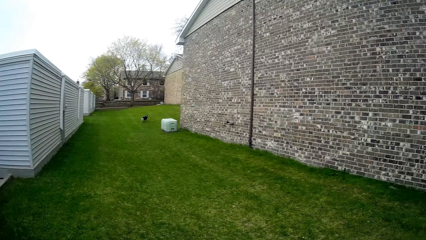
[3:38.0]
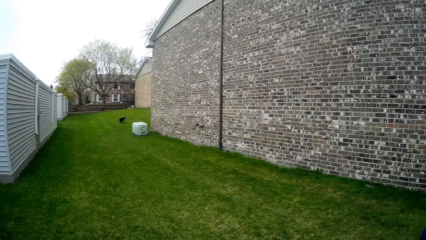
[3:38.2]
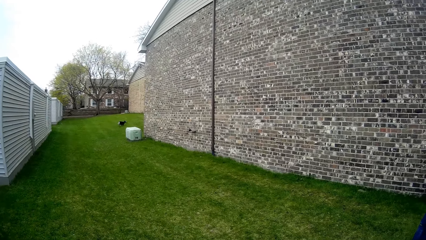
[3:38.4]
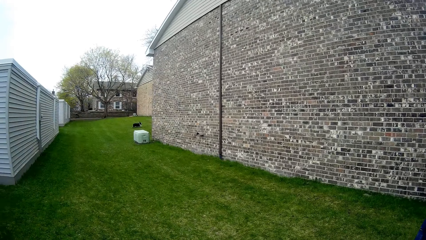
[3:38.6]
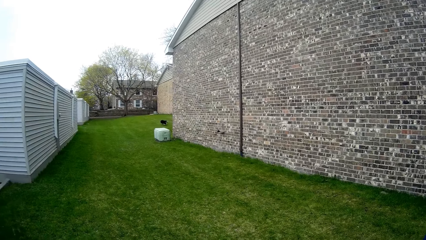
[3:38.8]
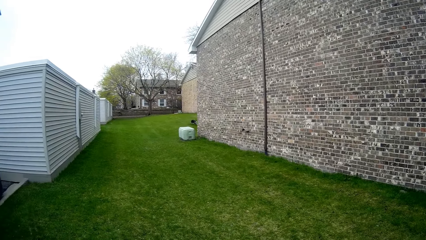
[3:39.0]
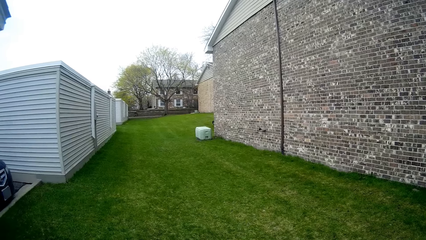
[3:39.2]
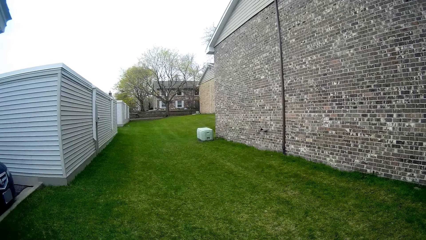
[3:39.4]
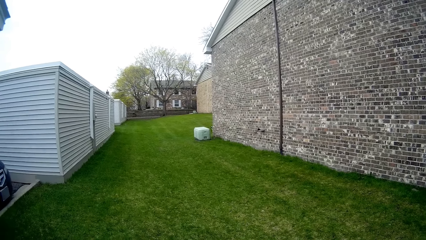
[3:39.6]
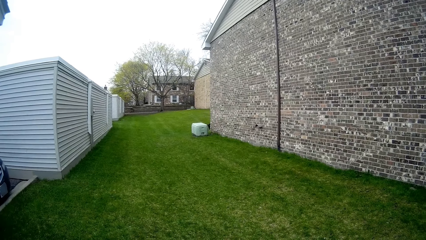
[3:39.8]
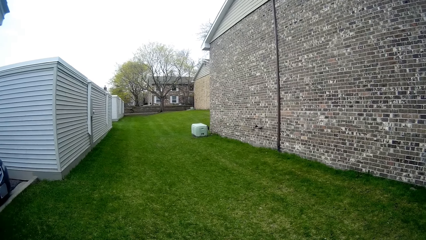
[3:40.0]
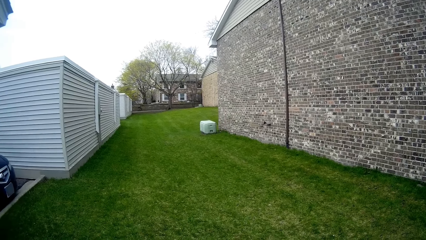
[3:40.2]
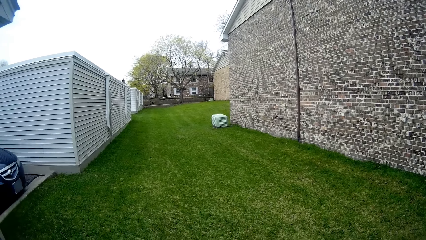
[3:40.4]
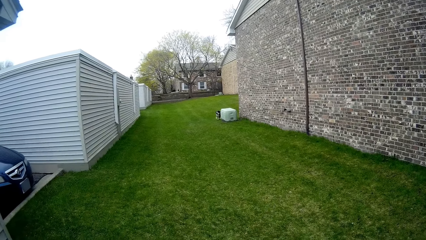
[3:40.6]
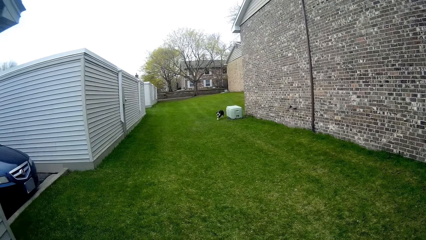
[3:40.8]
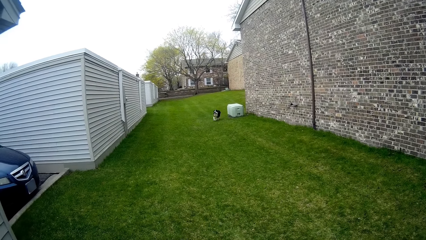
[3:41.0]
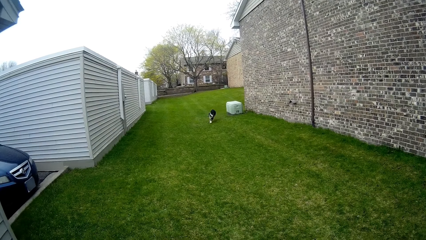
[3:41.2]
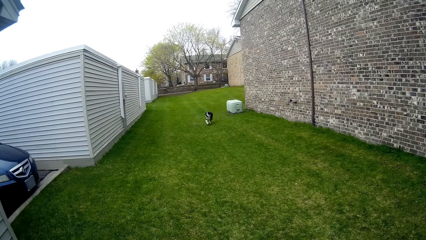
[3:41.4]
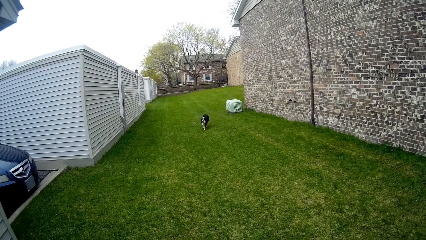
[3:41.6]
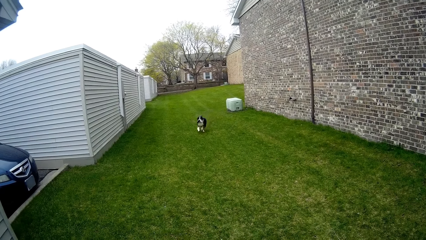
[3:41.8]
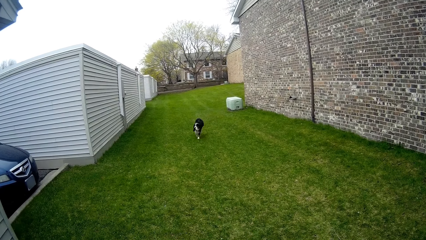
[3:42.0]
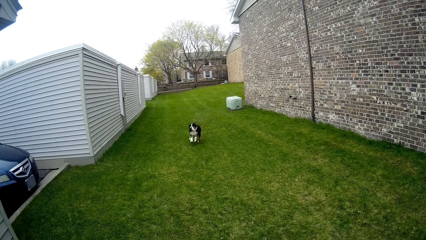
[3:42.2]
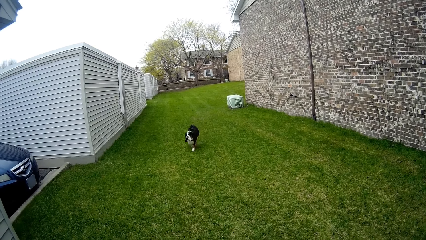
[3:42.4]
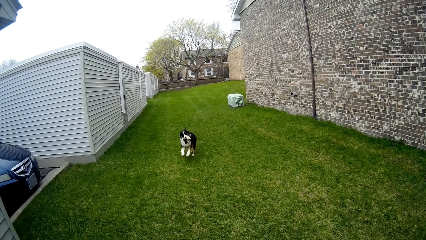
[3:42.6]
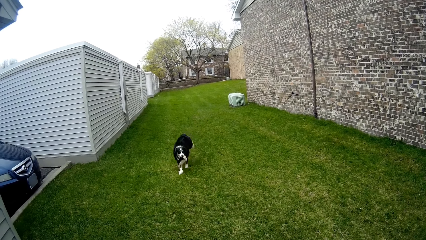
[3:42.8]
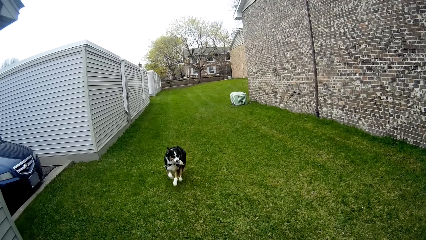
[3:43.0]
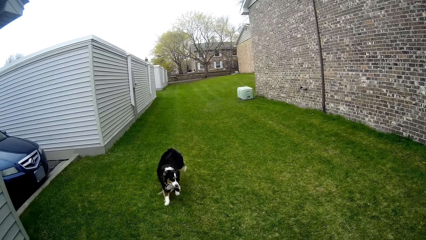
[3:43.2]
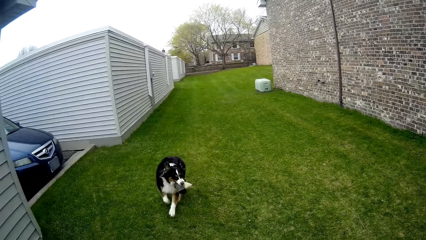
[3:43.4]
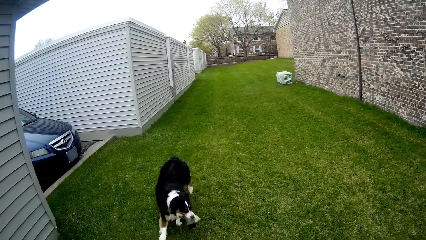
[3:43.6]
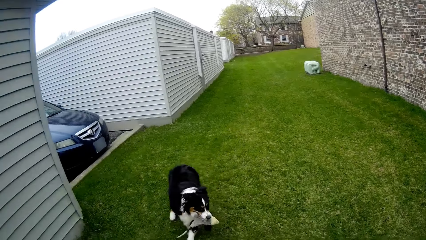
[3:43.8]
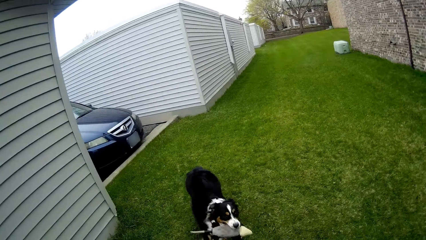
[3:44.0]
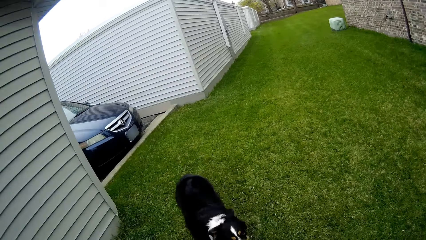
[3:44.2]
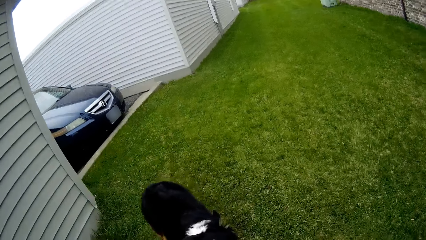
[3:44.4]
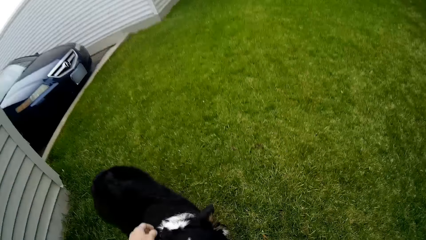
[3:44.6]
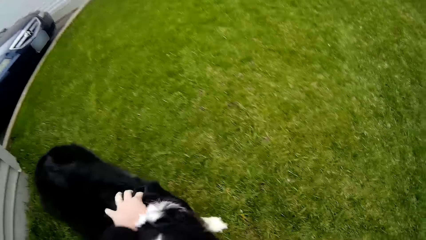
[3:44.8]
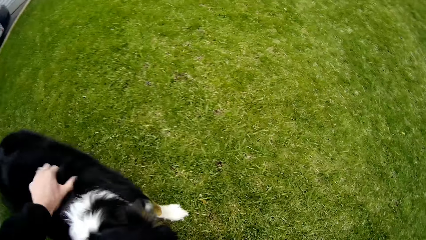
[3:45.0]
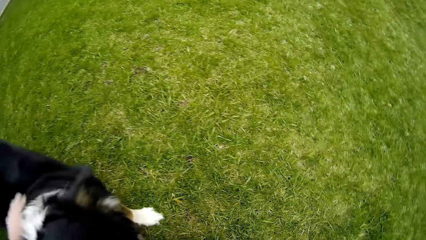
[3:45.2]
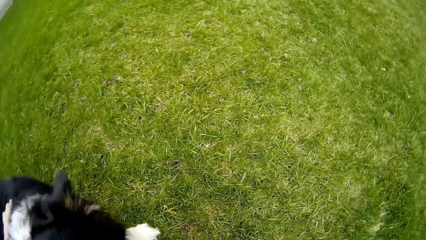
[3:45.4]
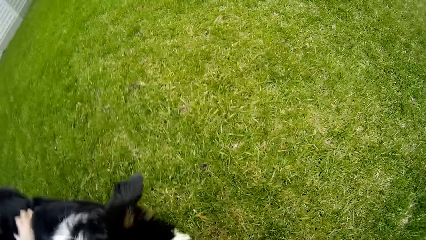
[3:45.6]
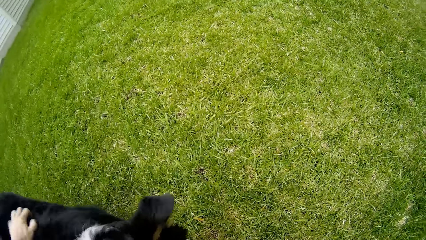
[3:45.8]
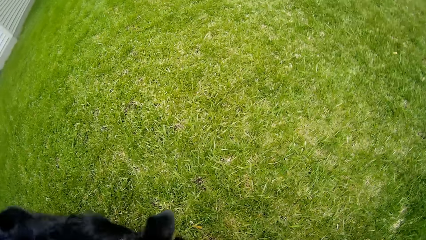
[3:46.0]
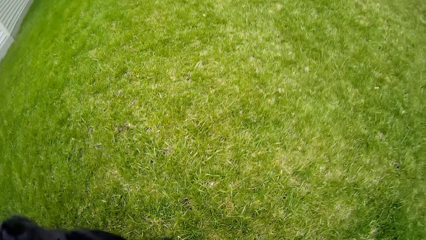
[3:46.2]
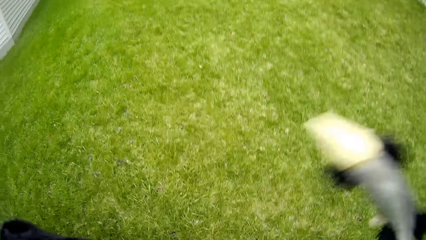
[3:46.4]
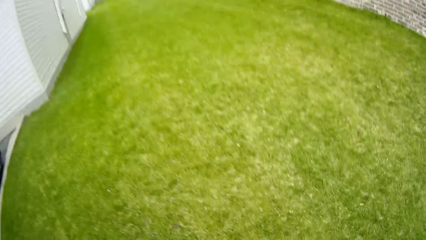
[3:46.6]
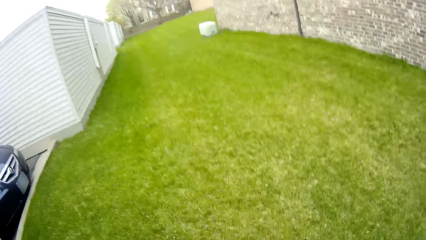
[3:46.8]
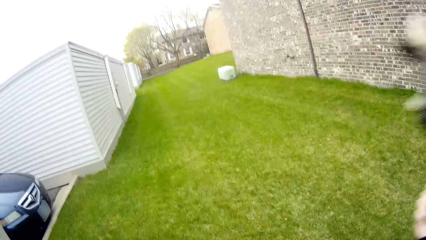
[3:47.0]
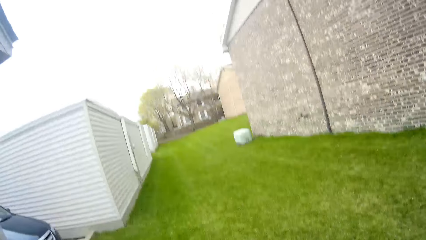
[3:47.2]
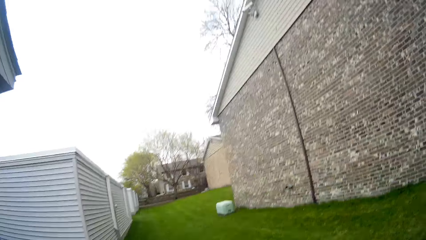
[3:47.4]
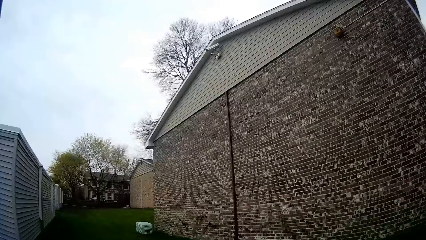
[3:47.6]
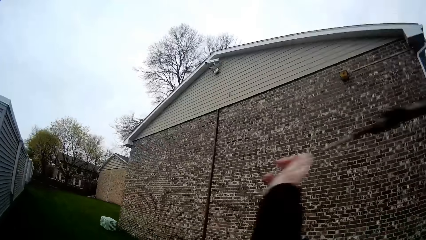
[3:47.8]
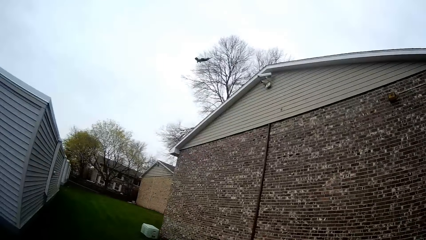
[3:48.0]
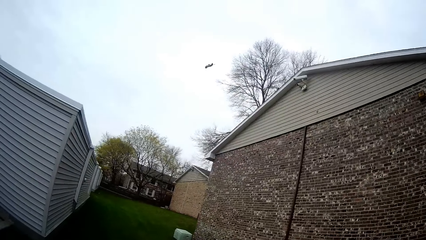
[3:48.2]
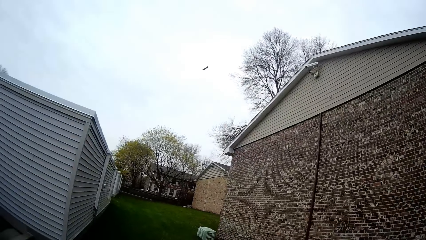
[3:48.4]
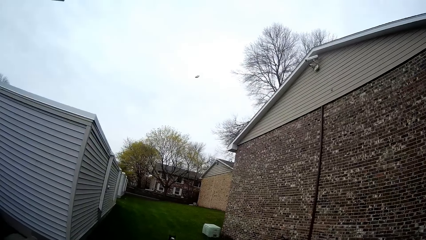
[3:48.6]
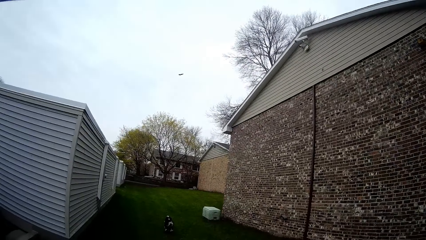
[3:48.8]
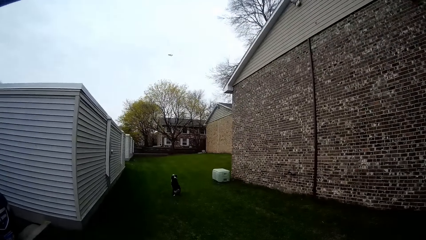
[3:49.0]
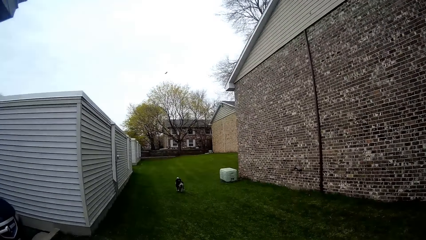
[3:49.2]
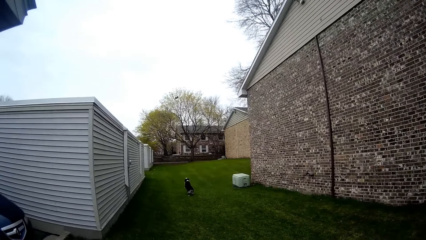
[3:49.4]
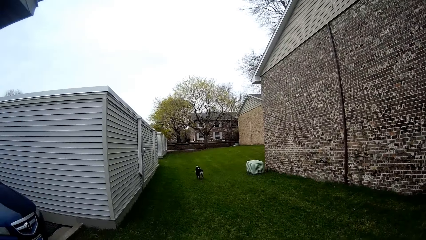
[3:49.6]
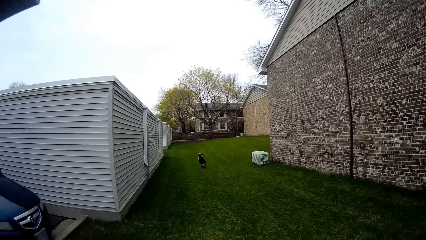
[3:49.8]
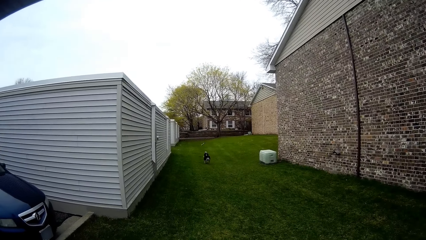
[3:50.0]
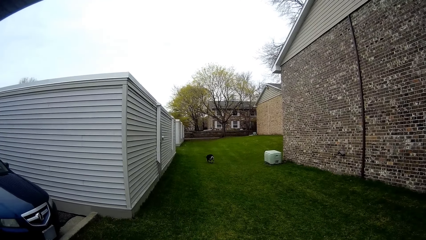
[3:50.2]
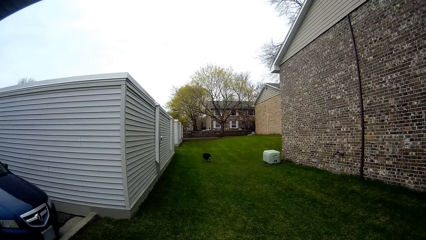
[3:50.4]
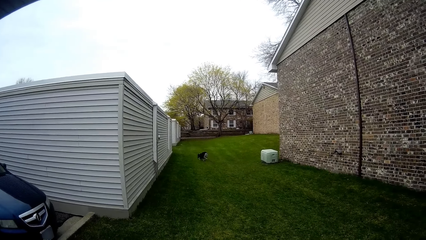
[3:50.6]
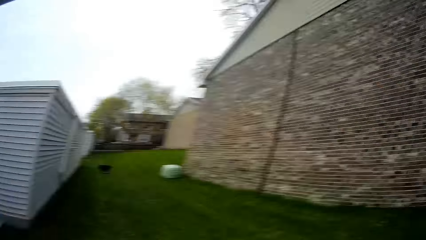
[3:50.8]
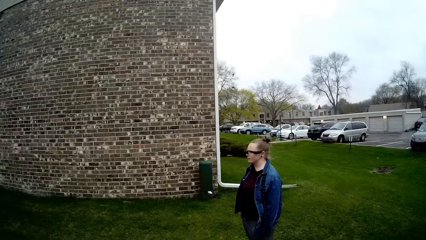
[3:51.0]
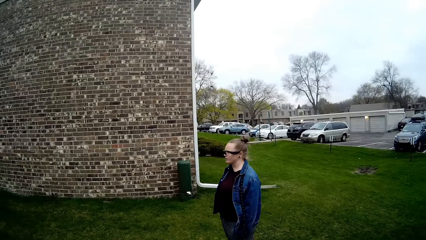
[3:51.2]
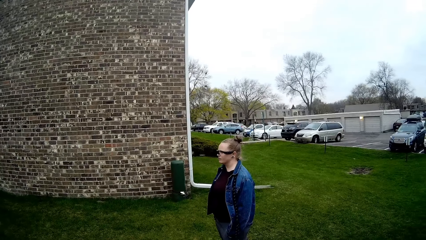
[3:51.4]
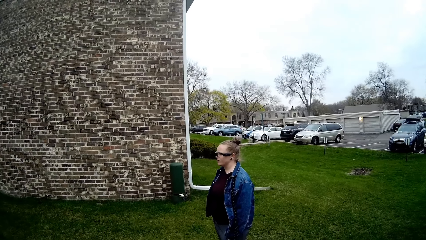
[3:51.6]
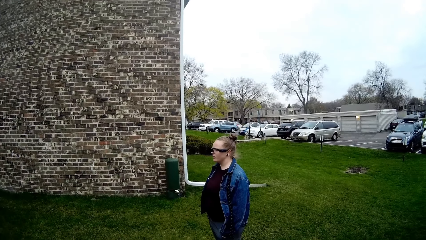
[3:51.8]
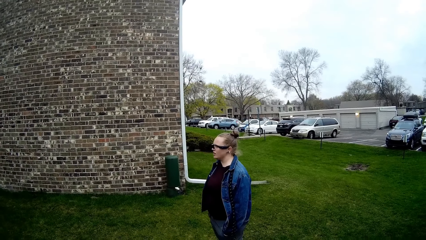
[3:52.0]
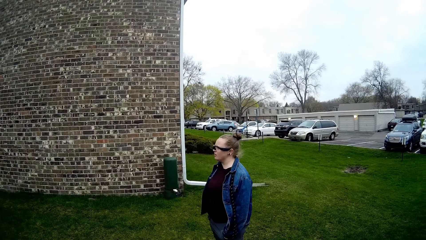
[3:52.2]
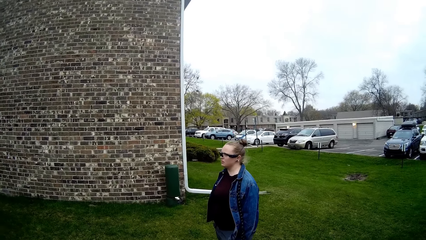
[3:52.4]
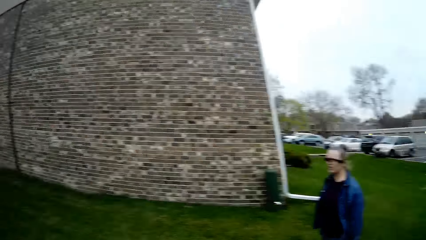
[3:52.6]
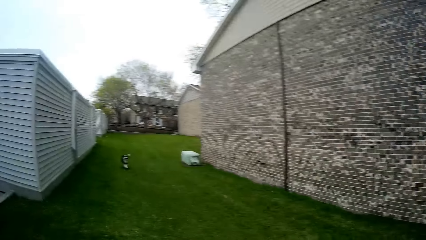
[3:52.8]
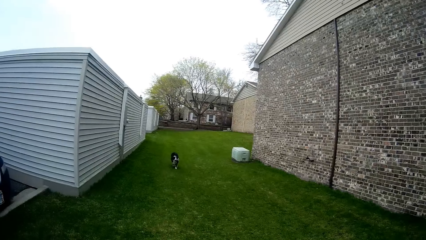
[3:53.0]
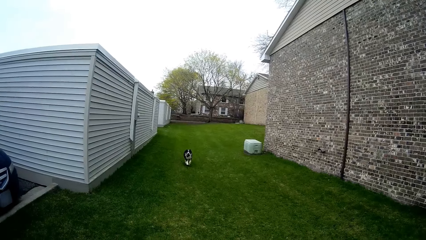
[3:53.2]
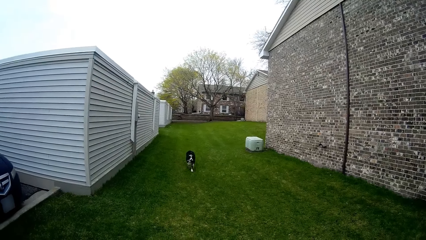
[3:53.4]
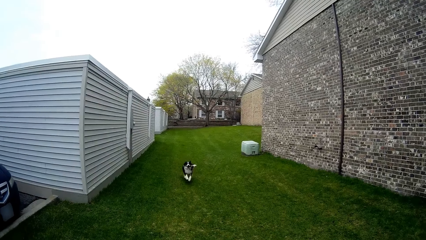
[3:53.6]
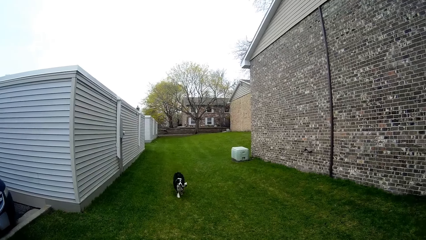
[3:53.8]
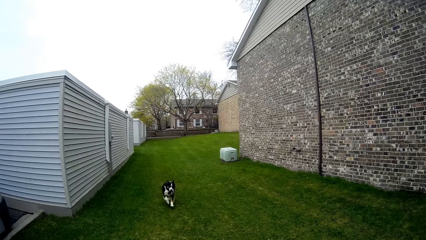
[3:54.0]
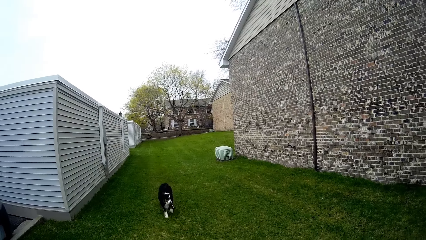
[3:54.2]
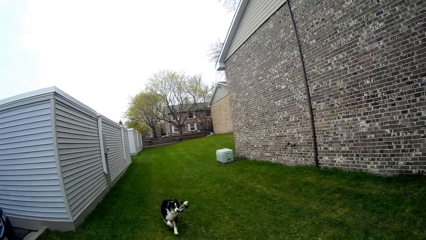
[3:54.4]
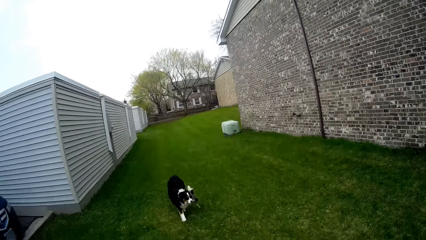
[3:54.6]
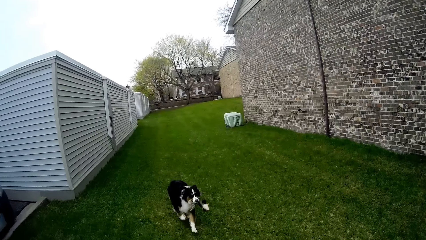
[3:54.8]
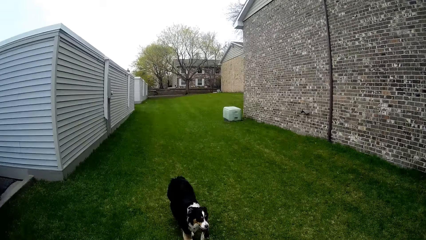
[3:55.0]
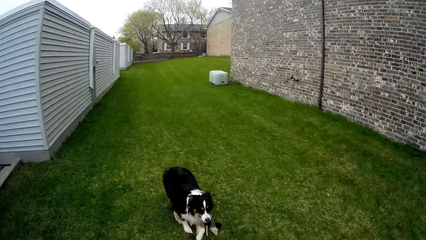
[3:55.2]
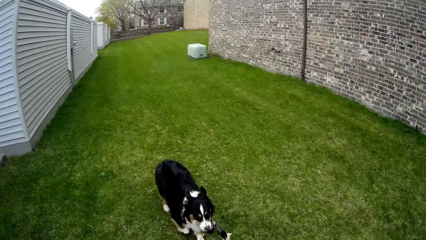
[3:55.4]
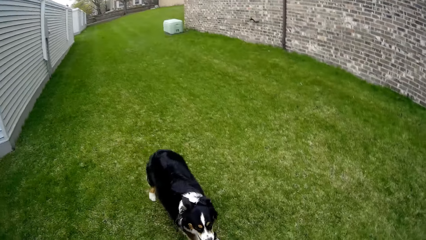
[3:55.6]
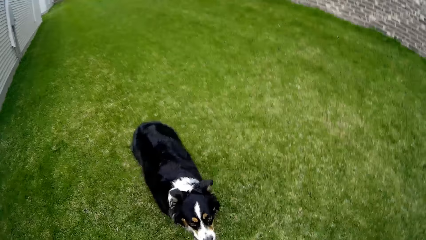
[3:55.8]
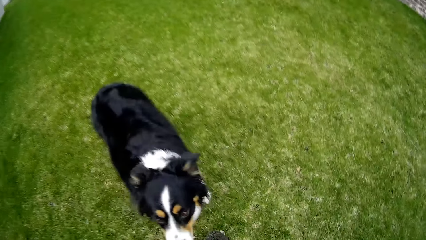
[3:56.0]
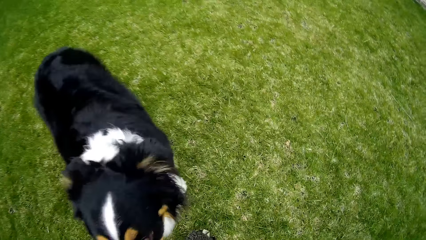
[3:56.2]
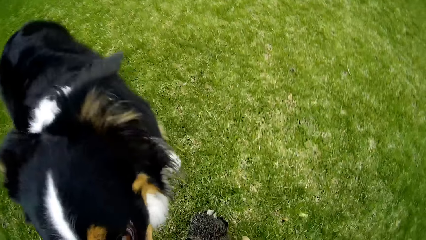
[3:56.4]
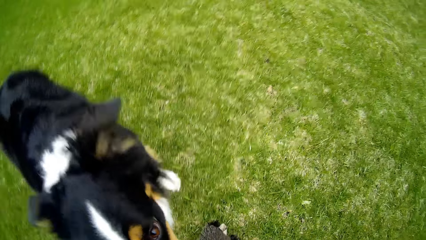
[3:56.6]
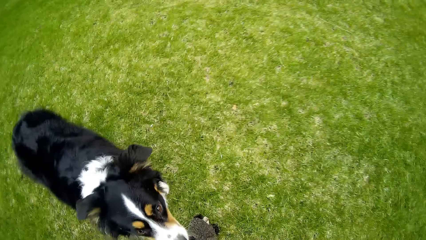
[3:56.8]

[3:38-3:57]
The dog runs towards the camera wearer with the puppet in its mouth. The camera wearer rubs the dog with his left hand. He interacts with the dog. He taps the dog on his back. He looks around. He throws the puppet across the lawn with his right hand. The dog runs towards the puppet. The camera wearer looks around. He interacts with a woman. The dog runs towards the camera wearer with the puppet in its mouth. The camera wearer throws the toy.
